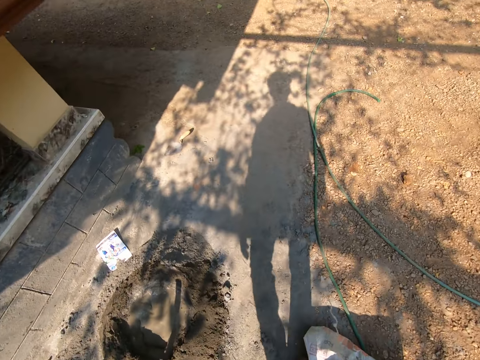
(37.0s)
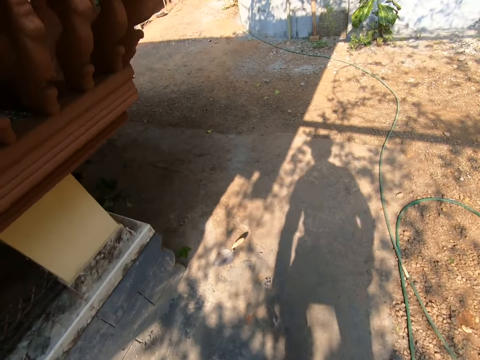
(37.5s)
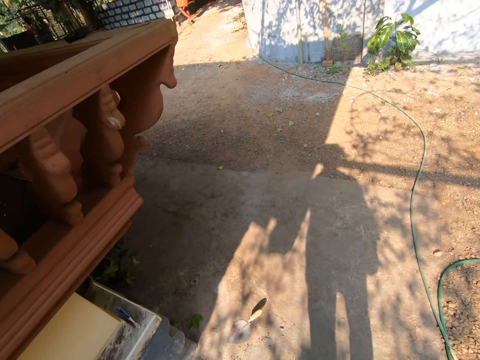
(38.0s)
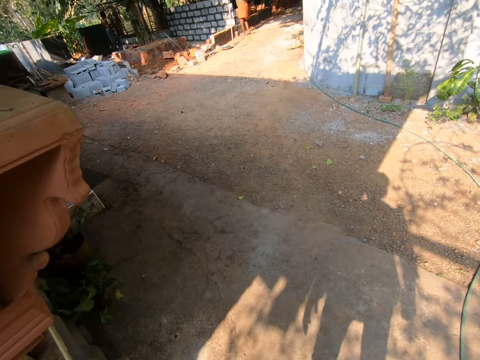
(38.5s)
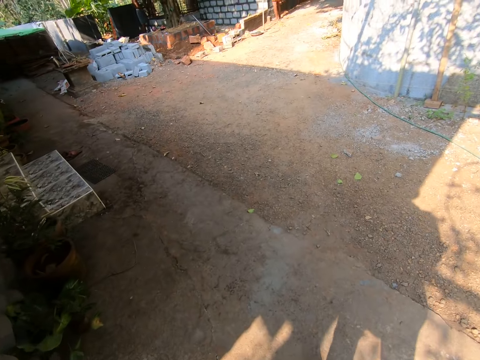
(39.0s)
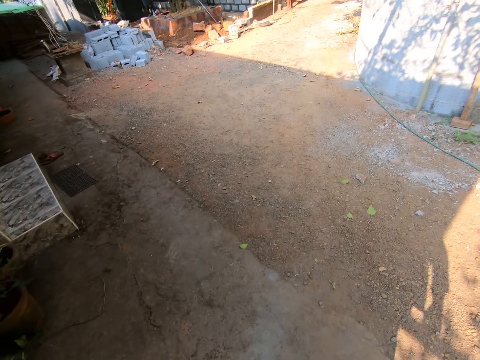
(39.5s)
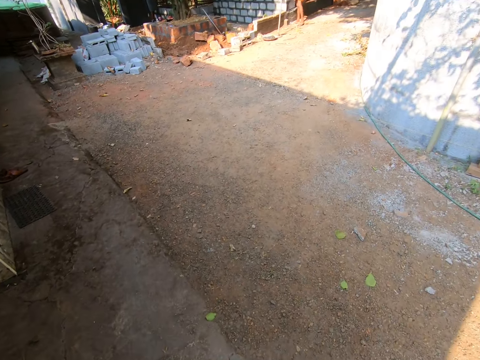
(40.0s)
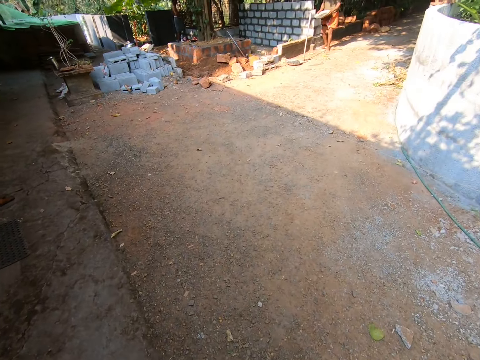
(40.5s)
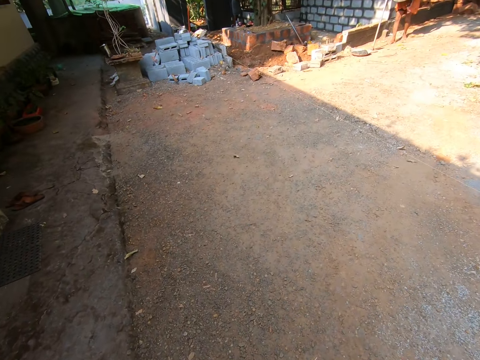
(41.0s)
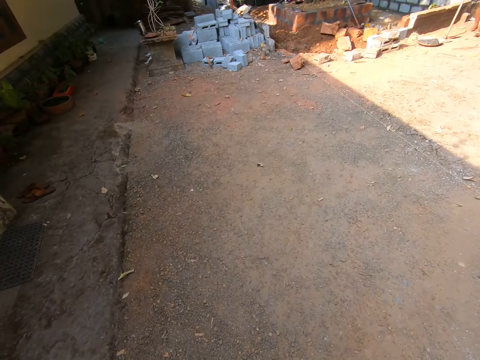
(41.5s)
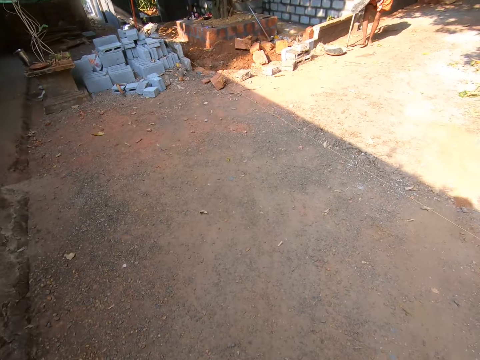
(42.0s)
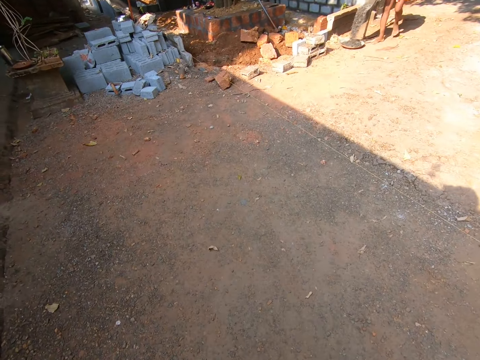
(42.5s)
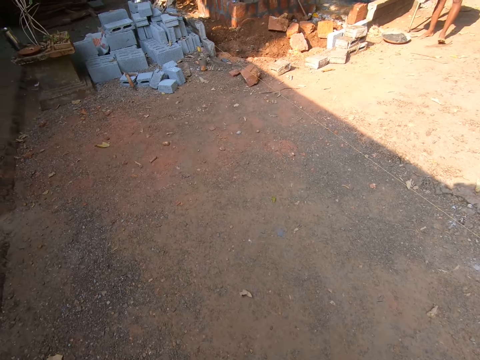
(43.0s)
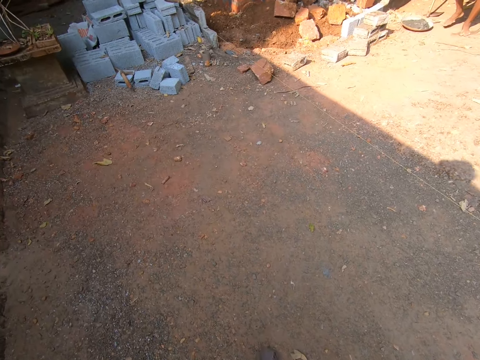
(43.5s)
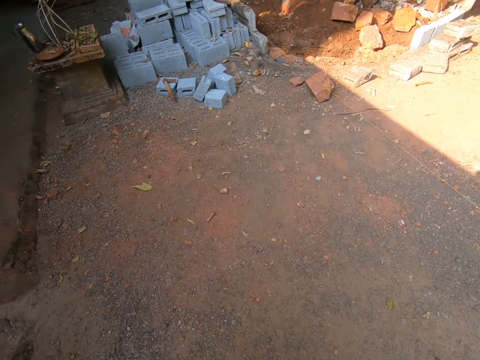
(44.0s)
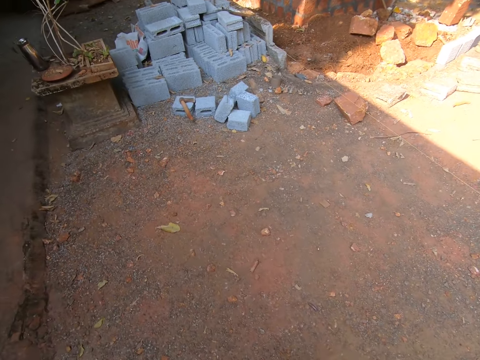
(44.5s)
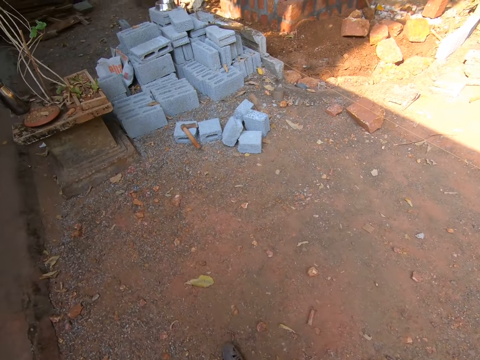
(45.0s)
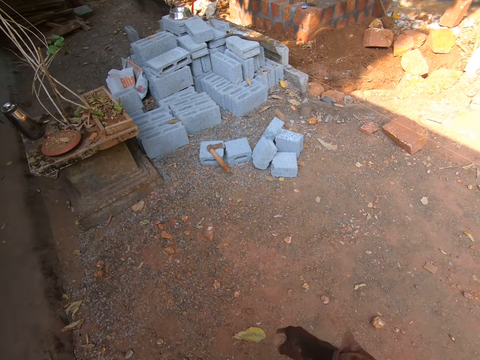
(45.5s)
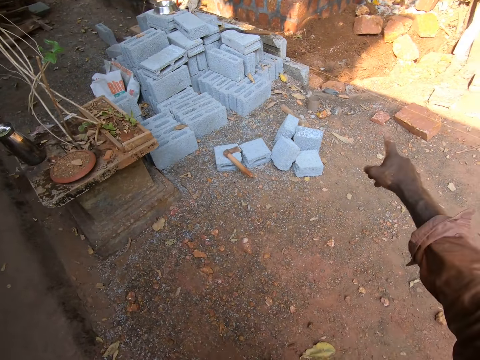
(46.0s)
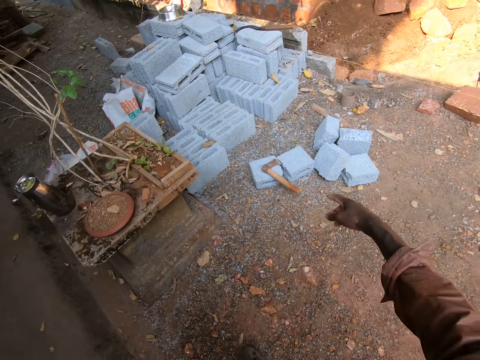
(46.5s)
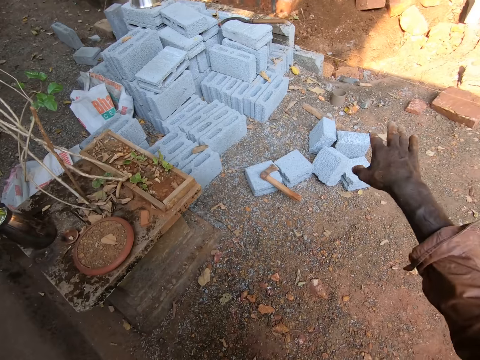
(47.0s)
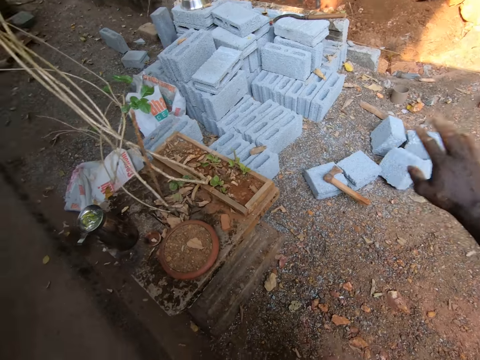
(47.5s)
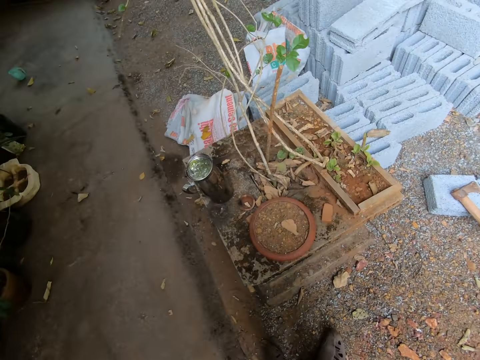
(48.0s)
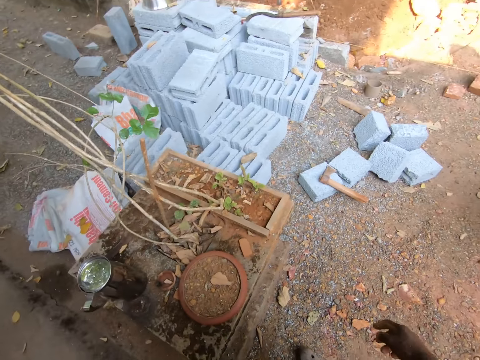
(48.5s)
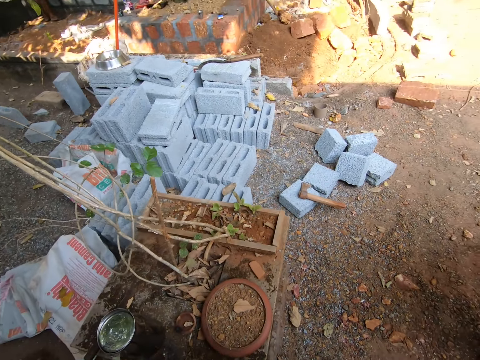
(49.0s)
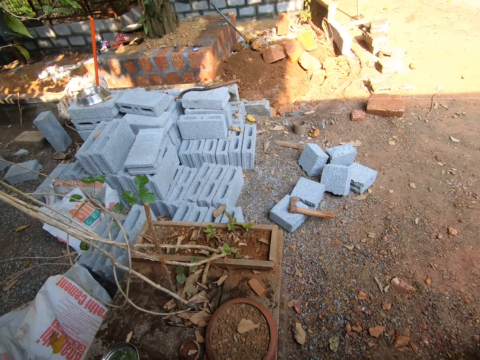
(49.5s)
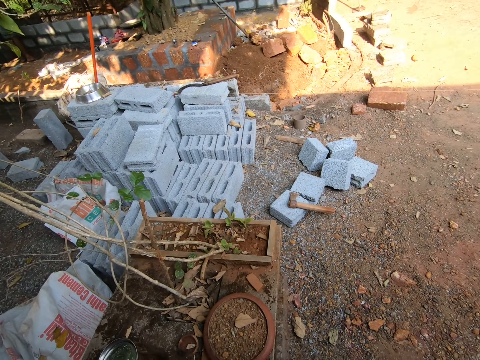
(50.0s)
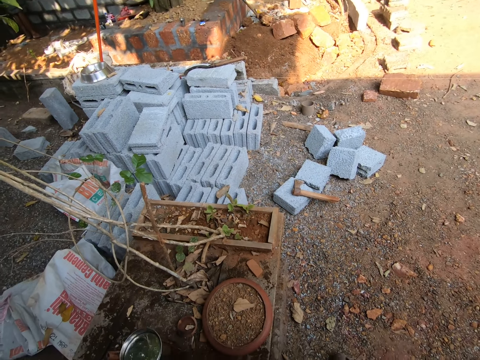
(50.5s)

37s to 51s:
The camera wearer gestures. They talk to a man.

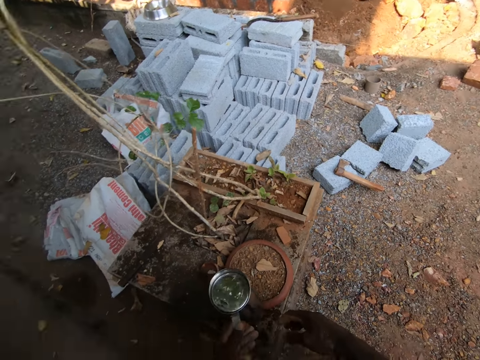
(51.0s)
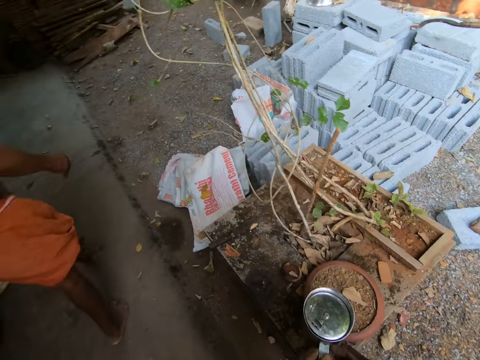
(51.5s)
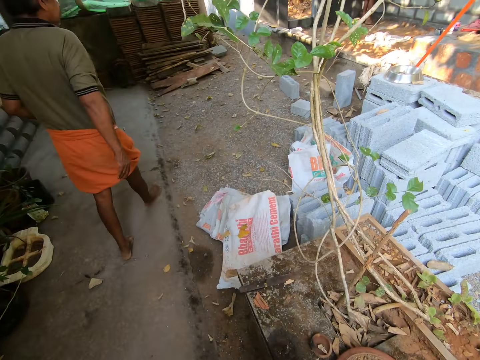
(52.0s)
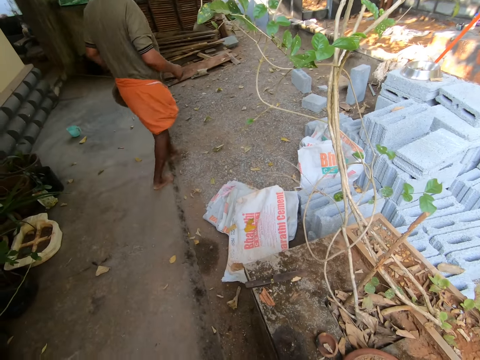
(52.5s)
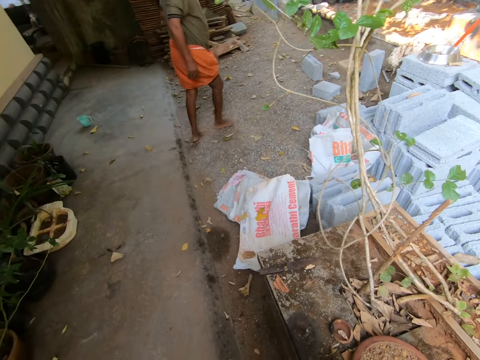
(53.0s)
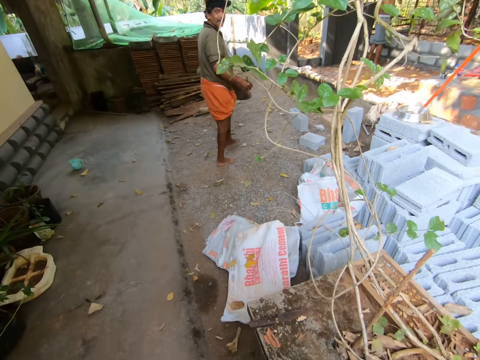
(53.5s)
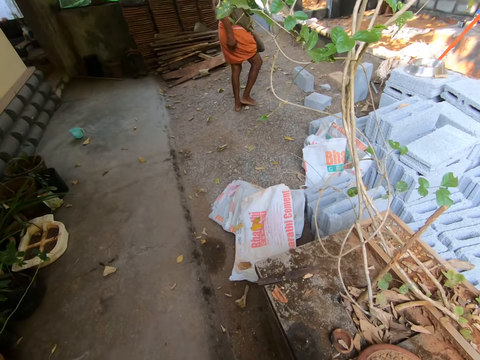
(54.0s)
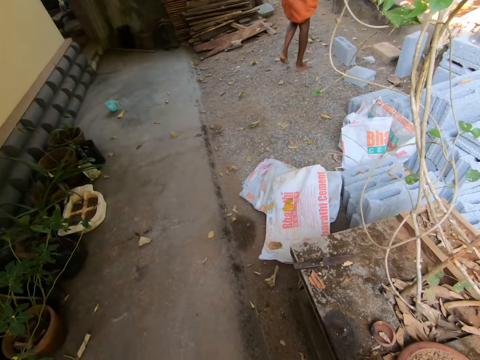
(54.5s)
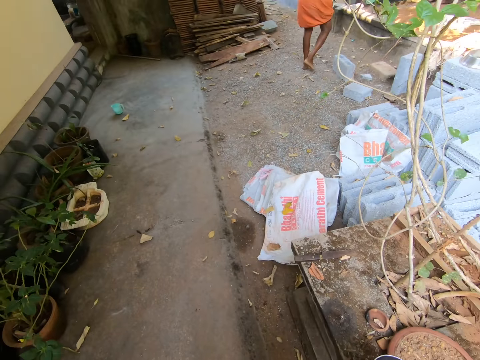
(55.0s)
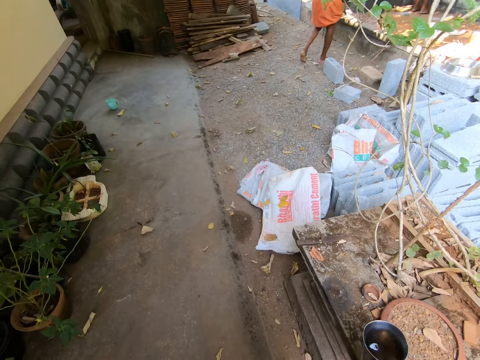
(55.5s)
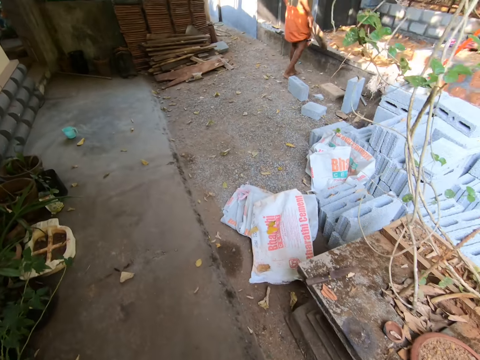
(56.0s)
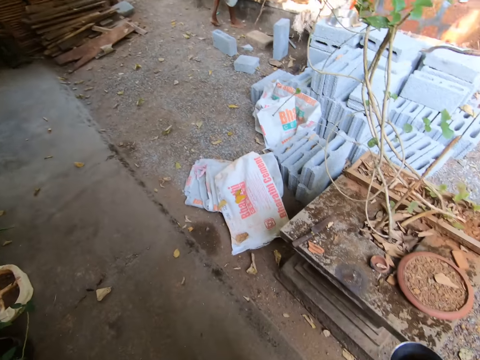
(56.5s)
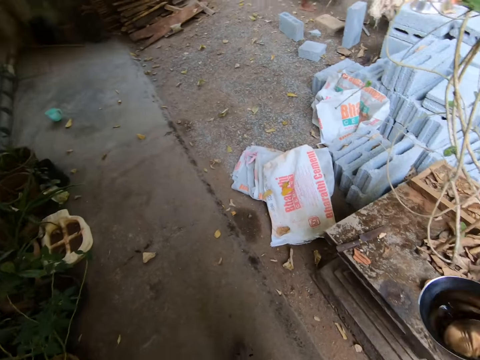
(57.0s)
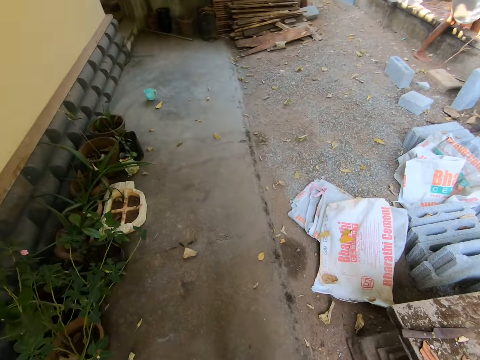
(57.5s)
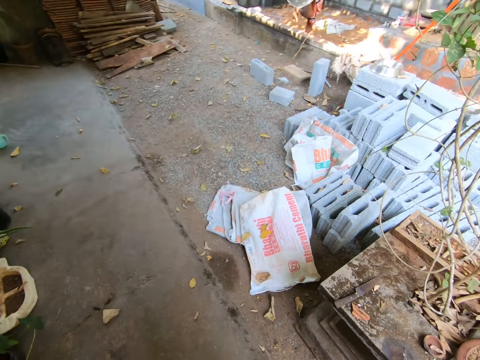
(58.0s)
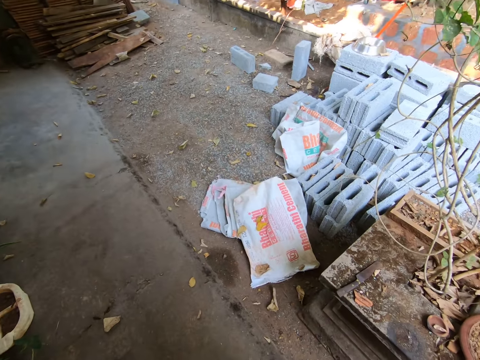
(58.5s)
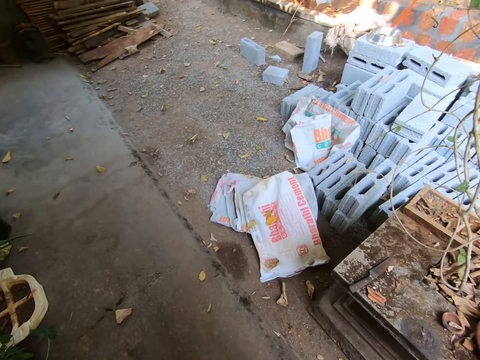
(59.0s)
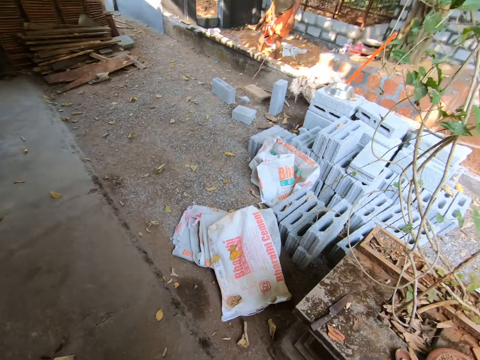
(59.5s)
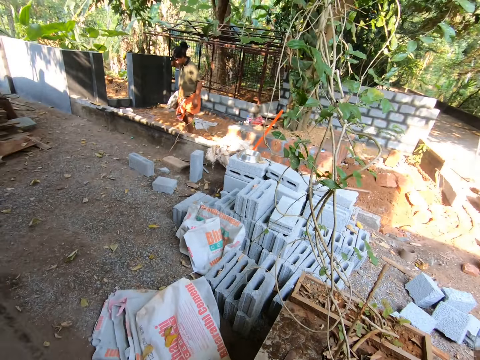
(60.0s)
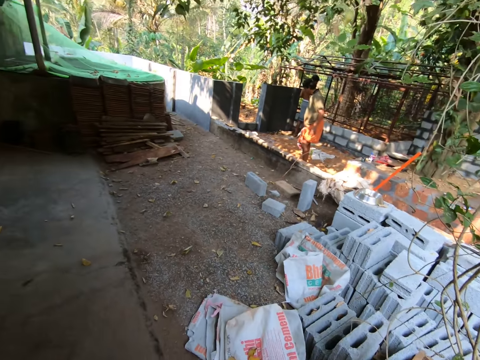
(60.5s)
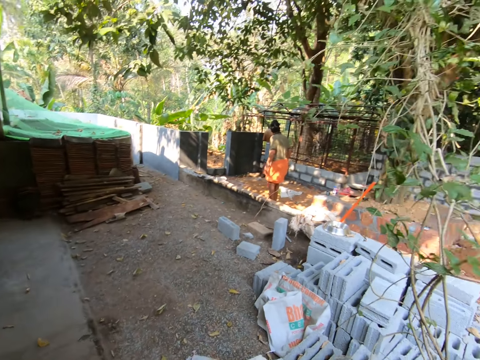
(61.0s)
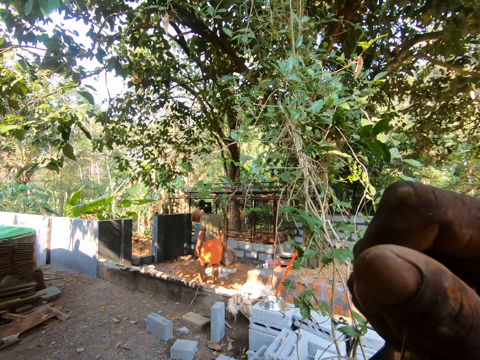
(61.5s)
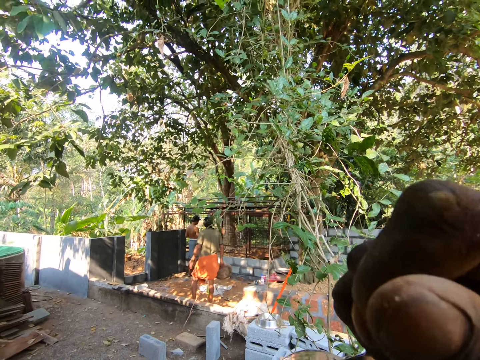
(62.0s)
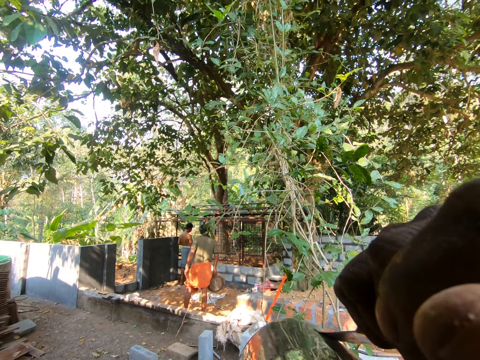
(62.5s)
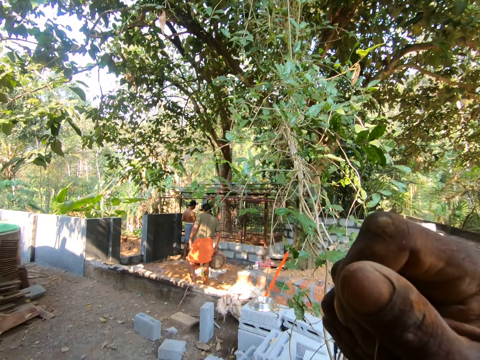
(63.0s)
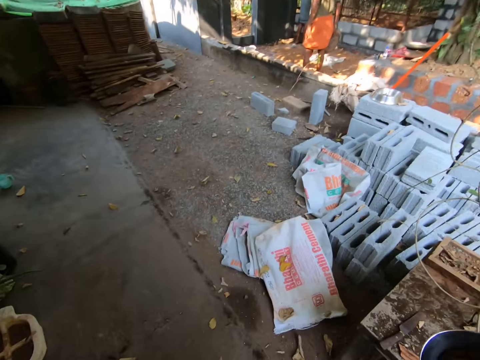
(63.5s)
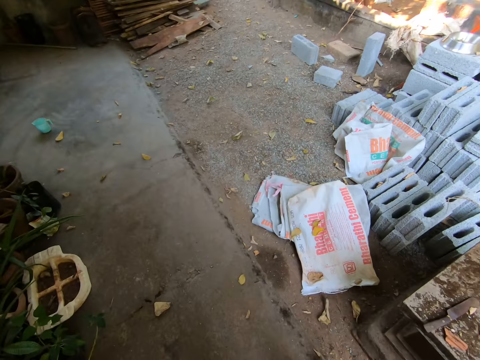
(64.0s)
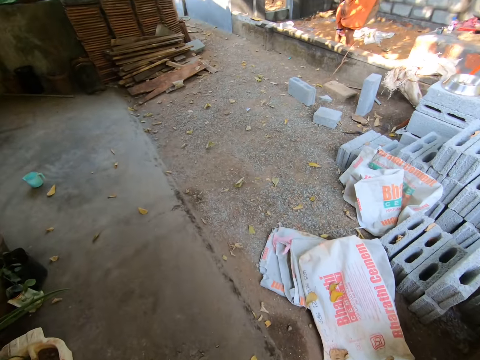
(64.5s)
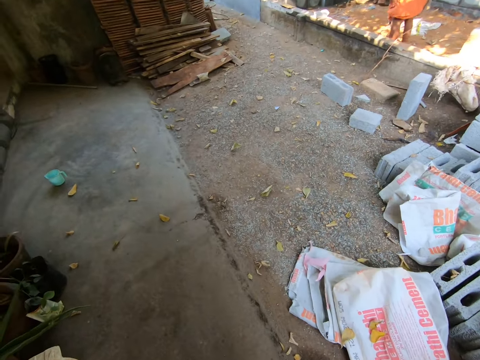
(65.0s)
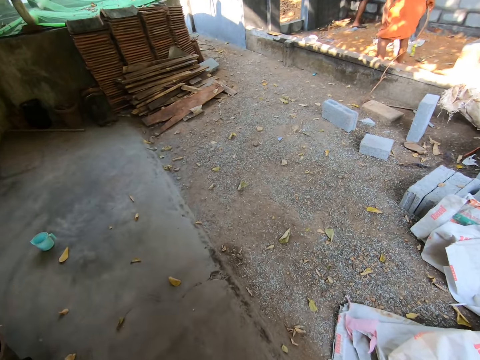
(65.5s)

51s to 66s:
A man walks around the site. The camera wearer picks up a jug from a table. They drink from the jug. They walk around.
